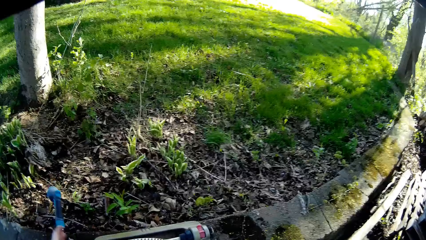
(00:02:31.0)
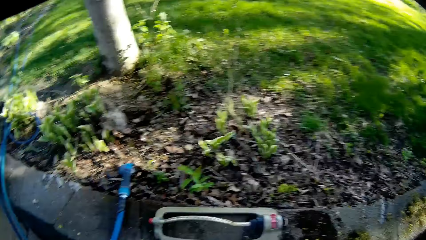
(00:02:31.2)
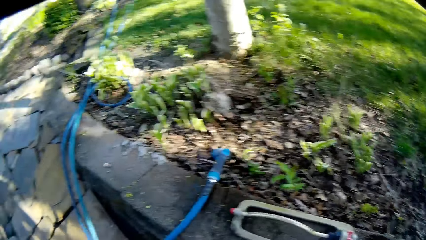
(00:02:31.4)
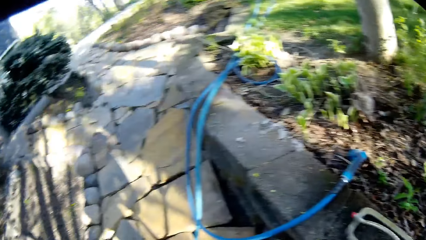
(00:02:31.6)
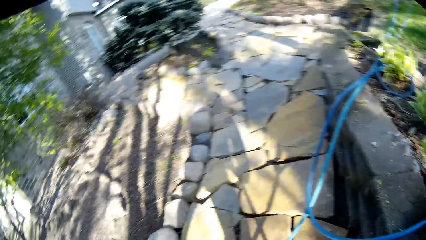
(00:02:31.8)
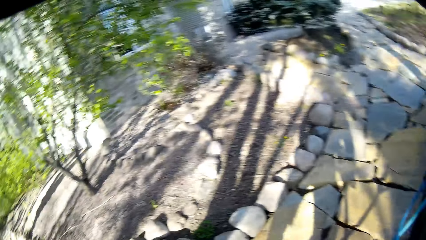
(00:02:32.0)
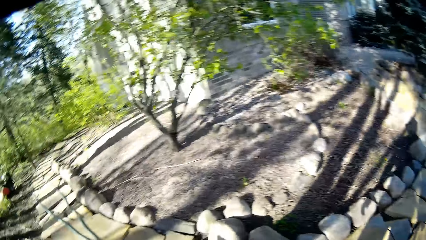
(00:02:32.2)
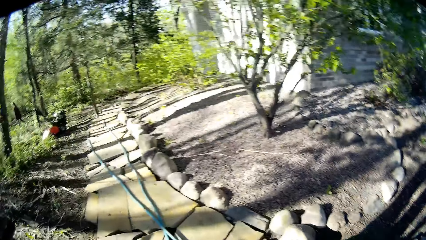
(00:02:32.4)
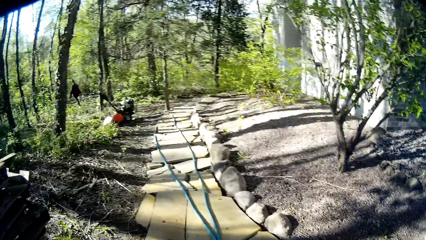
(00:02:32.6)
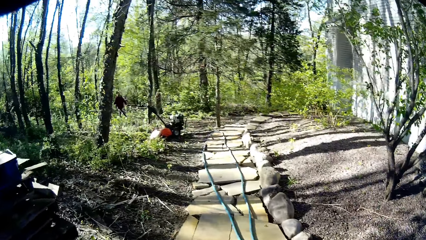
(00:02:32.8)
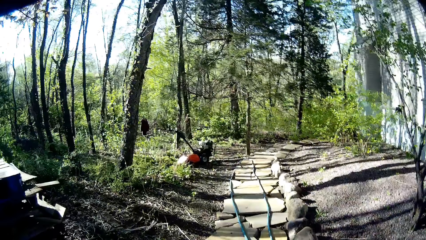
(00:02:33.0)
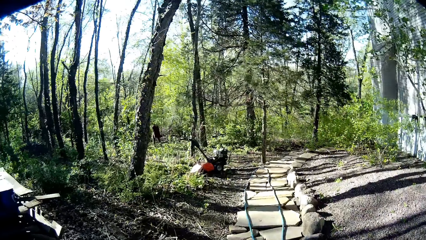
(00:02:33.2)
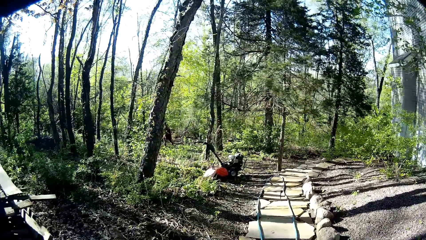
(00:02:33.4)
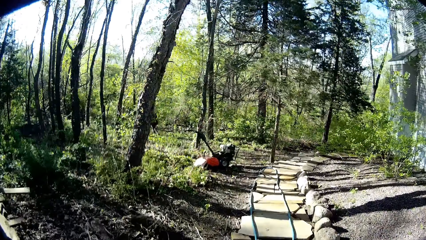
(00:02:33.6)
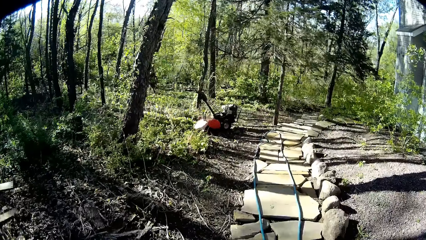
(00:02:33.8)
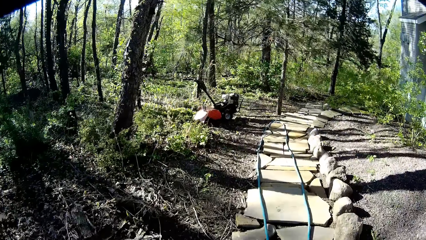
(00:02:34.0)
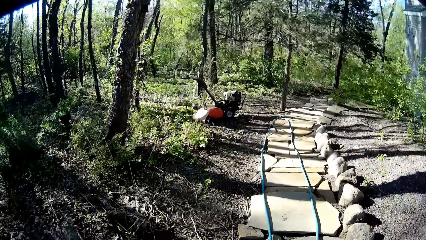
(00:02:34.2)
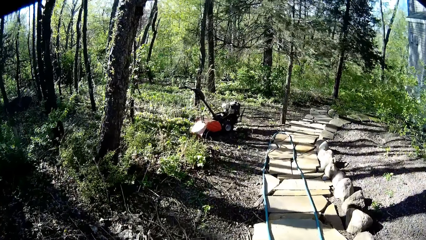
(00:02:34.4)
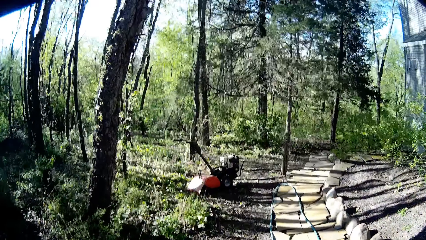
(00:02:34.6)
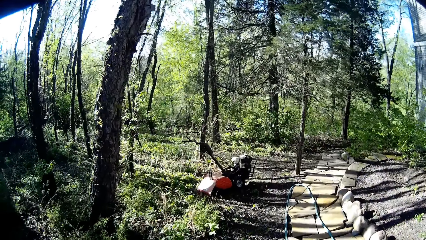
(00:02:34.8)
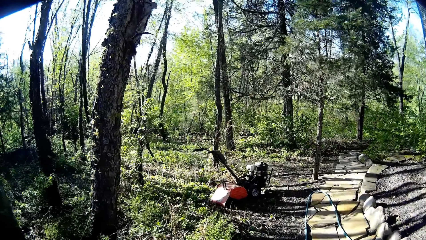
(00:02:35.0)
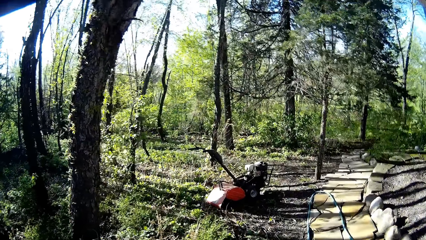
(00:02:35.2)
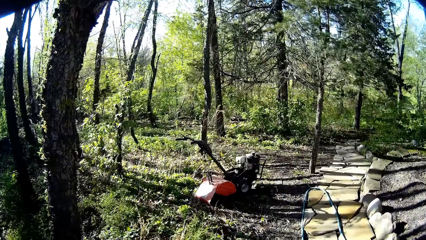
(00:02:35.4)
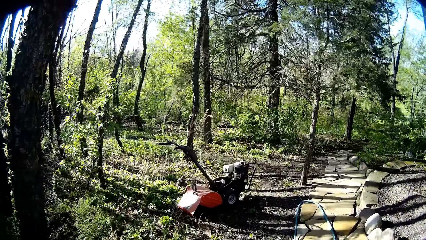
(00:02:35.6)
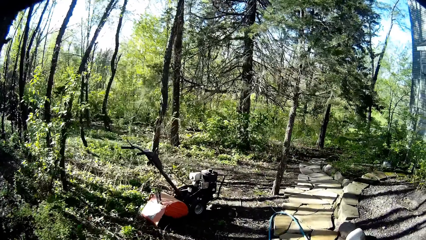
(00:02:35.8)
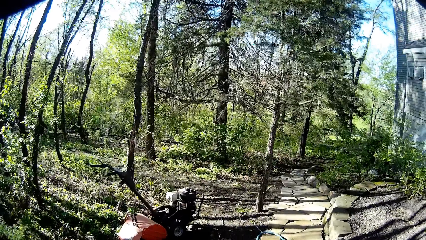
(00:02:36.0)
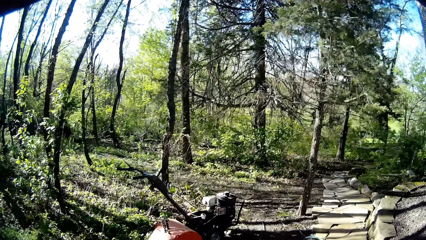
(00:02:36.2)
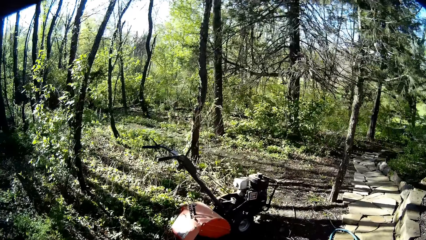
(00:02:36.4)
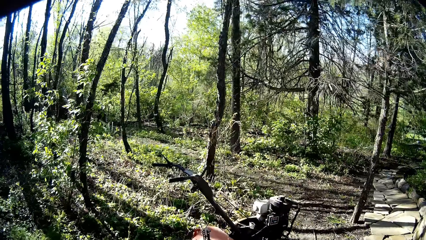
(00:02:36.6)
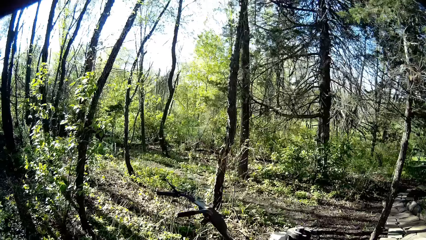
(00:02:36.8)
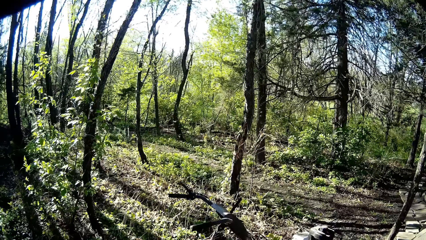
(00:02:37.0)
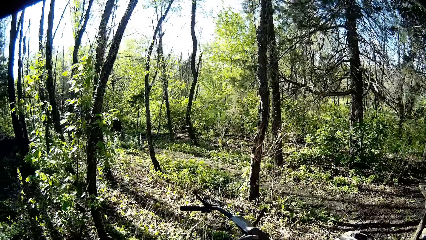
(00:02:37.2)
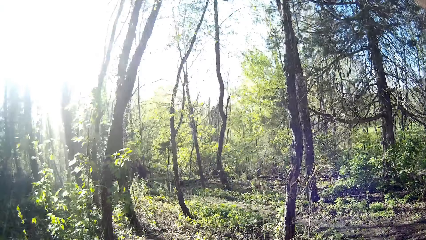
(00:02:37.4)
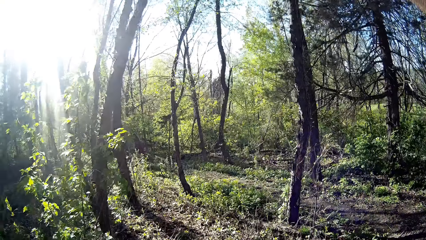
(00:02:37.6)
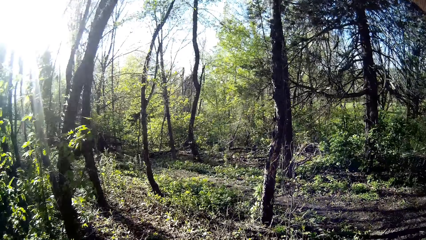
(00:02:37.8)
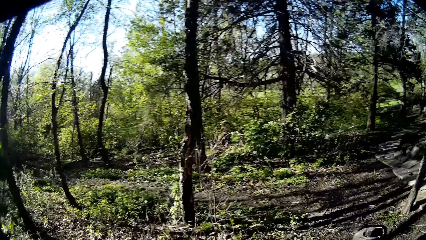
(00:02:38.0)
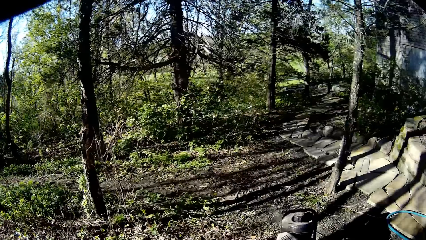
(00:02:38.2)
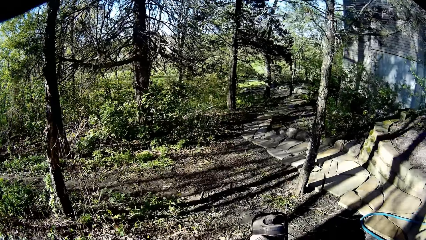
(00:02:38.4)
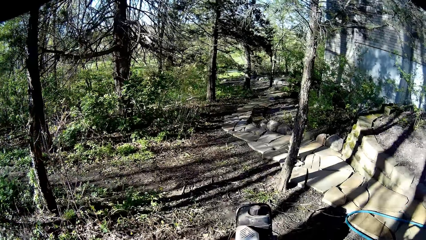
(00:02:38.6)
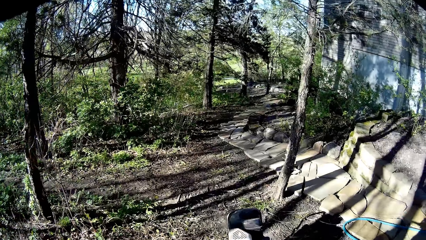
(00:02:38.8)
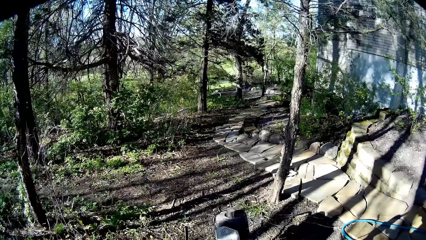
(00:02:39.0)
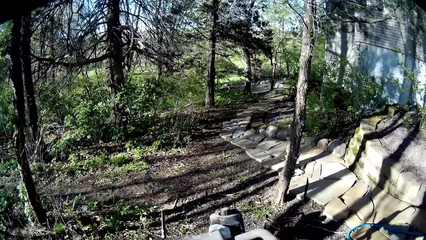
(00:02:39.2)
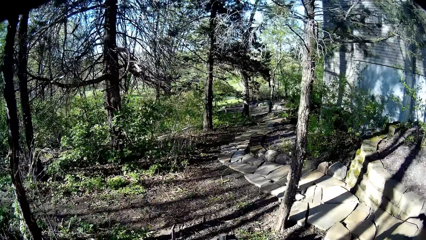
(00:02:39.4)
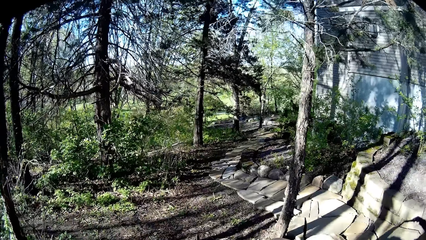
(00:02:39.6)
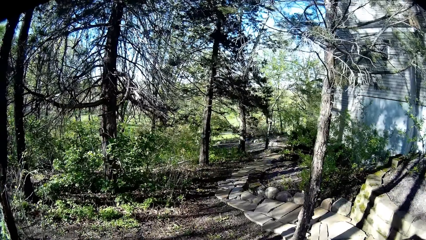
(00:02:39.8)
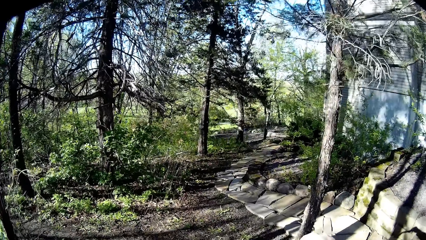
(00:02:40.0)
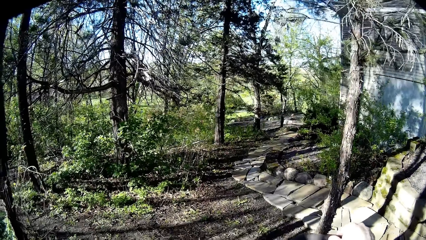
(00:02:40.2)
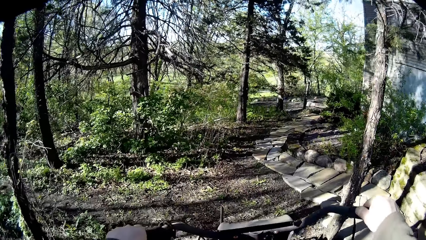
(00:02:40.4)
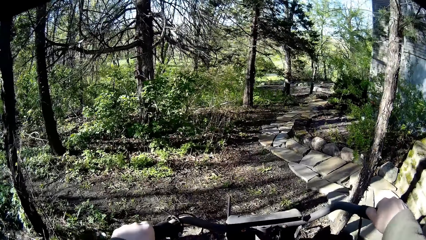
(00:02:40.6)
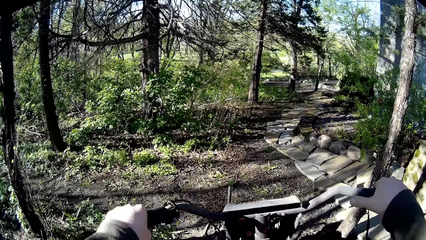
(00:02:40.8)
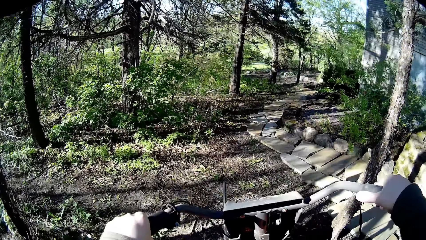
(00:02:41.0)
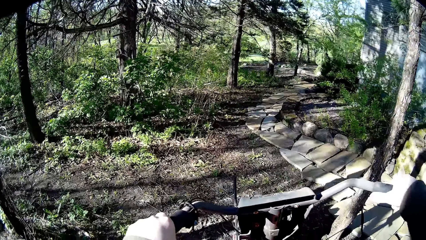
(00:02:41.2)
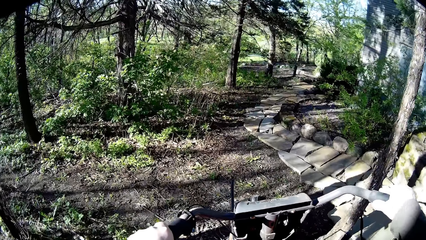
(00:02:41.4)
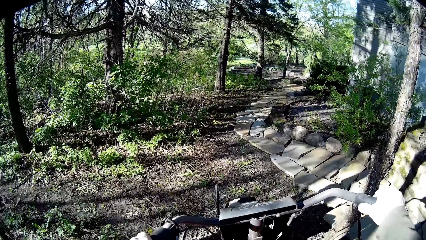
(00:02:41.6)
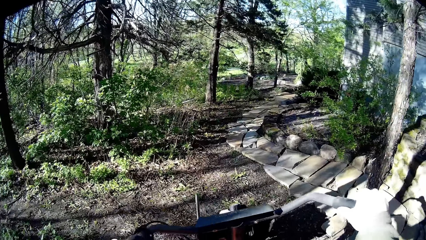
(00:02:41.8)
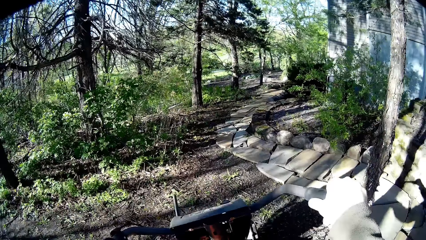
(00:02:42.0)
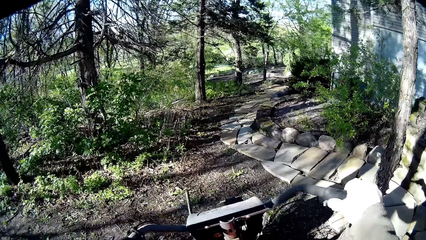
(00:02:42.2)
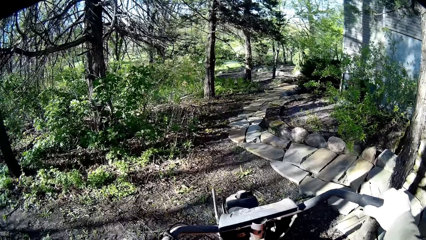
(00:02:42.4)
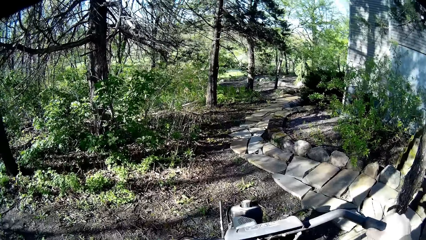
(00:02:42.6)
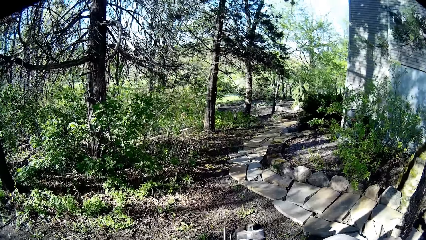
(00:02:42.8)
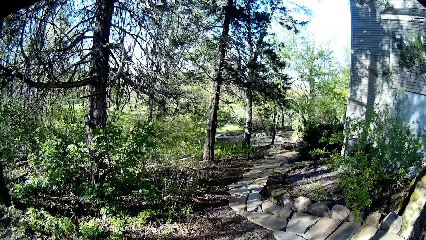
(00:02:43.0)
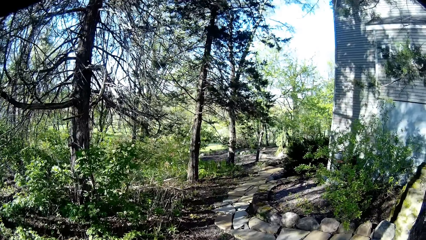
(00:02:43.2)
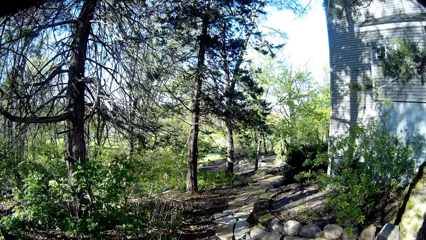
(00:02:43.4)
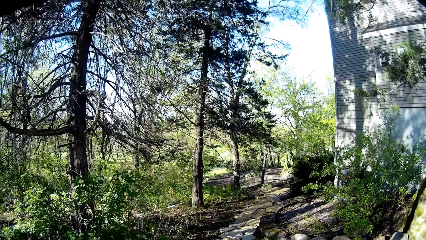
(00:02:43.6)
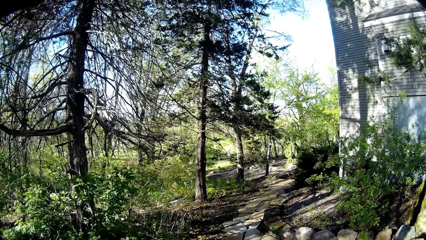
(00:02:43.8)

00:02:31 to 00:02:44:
The camera wearer drops the water hose on the ground with his left hand. He walks on the paved path to the lawnmower. He mows the yard outside the house with the lawnmower in both hands.

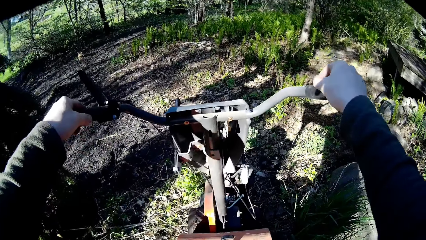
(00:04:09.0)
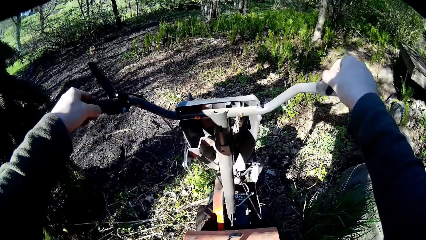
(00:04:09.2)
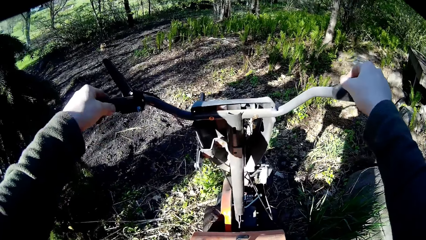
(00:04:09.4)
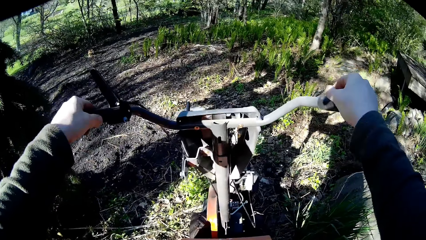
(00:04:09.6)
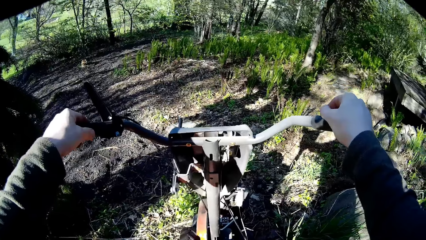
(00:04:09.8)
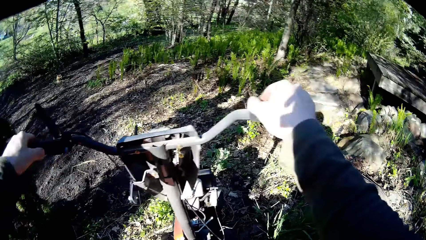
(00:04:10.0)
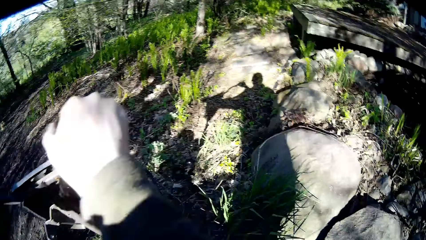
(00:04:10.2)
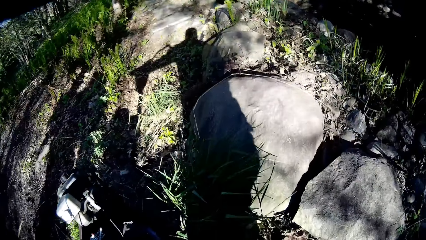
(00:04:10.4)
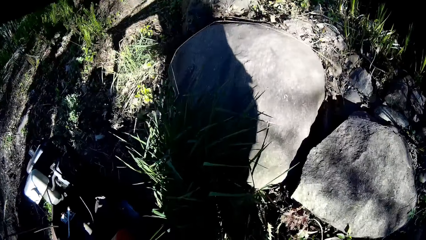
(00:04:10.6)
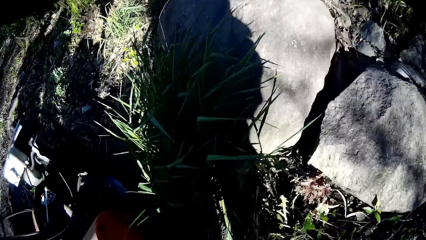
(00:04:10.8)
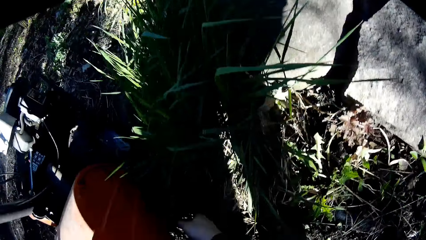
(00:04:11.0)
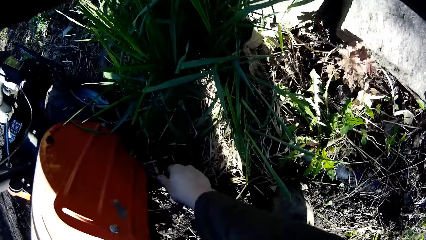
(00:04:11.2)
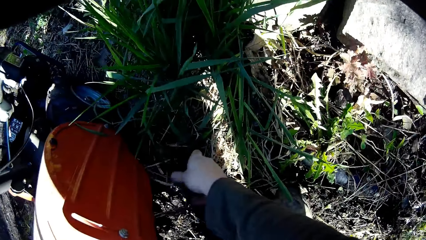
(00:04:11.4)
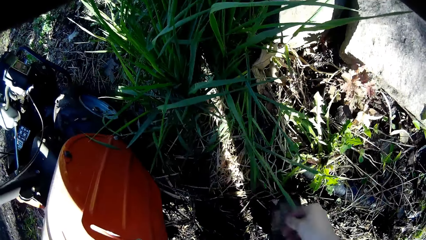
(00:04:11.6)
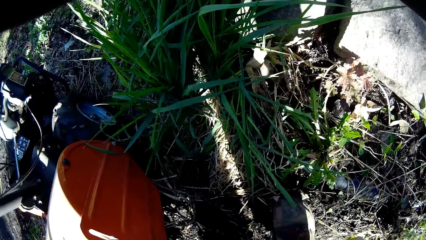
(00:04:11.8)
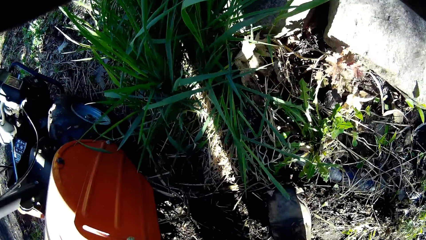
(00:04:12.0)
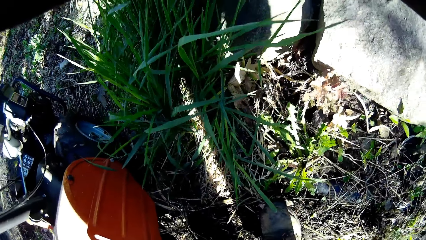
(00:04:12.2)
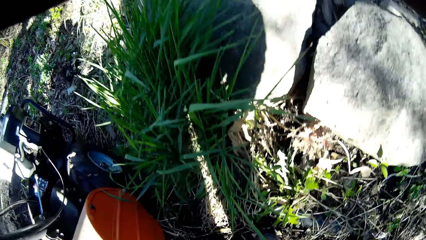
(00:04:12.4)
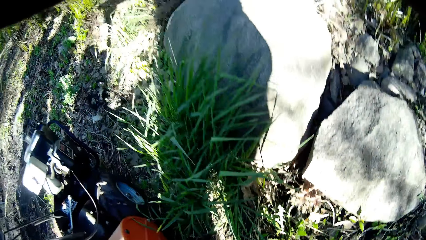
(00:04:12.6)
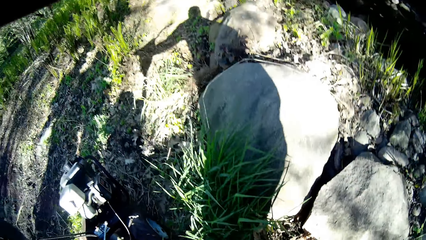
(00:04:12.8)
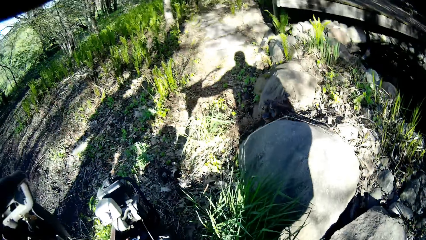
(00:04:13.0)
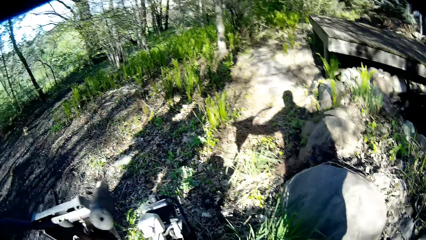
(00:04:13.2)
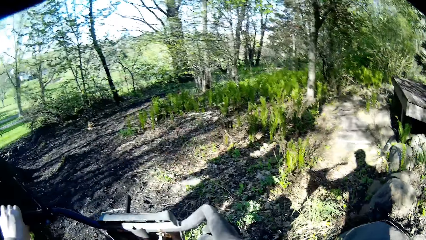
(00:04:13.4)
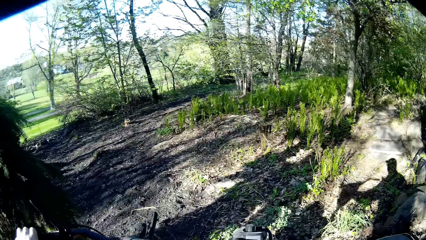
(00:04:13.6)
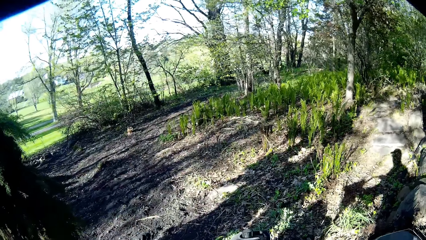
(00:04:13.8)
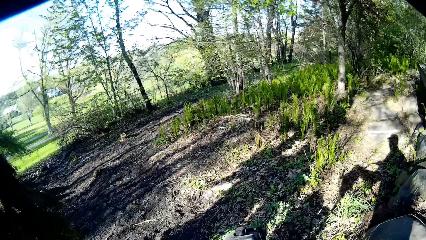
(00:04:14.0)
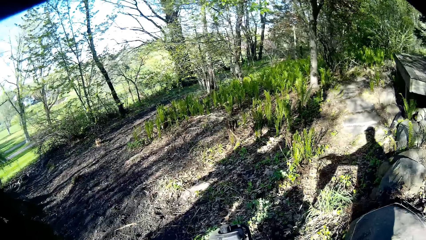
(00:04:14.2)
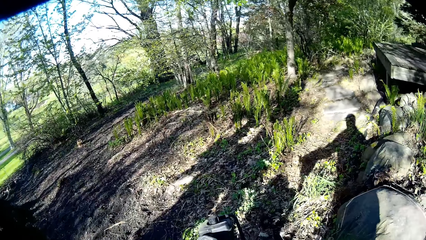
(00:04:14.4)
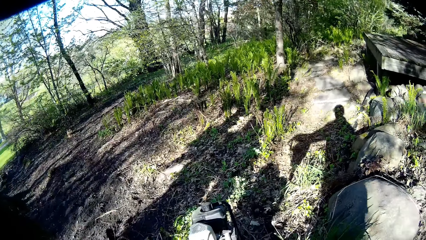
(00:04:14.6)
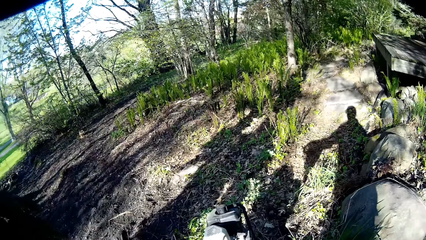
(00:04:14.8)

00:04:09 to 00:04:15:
The camera wearer pulls a weed from the tire of the lawnmower with his right hand.
